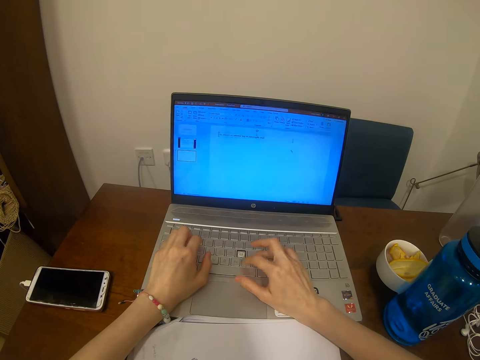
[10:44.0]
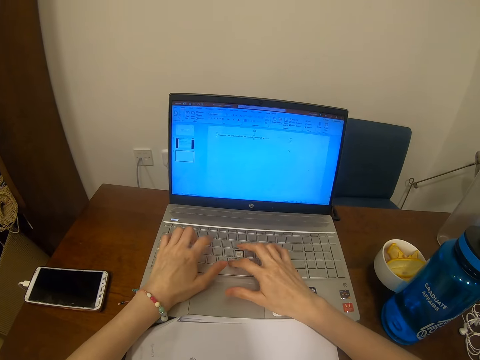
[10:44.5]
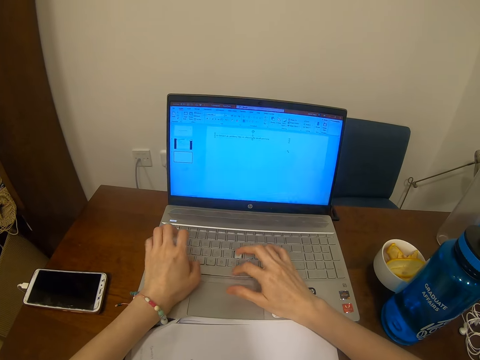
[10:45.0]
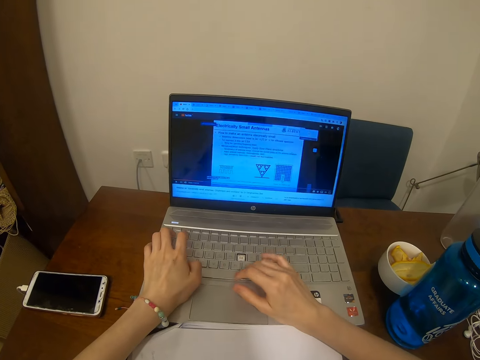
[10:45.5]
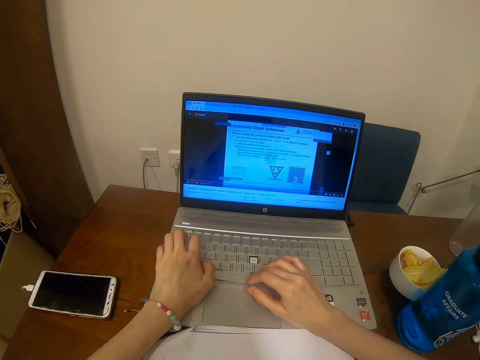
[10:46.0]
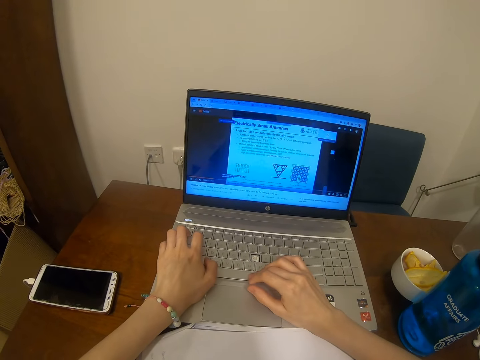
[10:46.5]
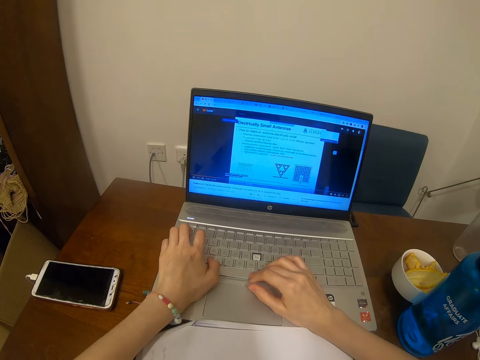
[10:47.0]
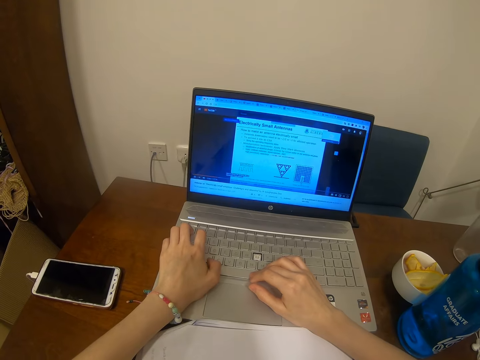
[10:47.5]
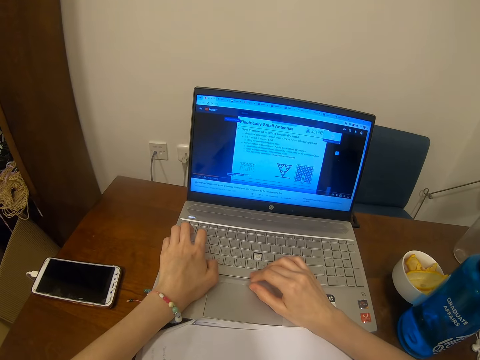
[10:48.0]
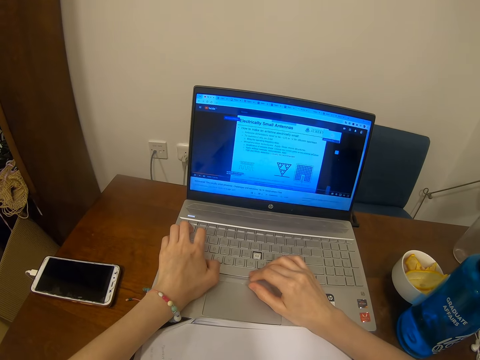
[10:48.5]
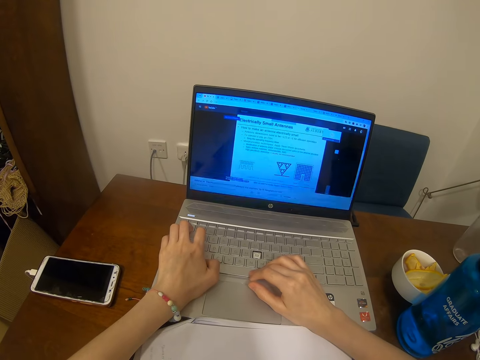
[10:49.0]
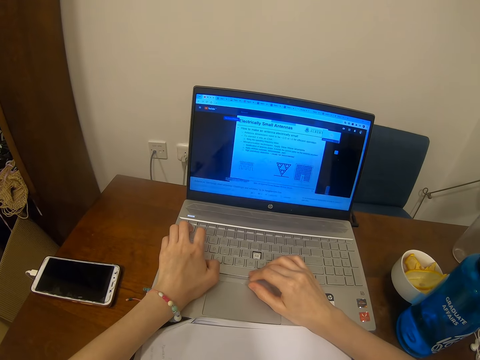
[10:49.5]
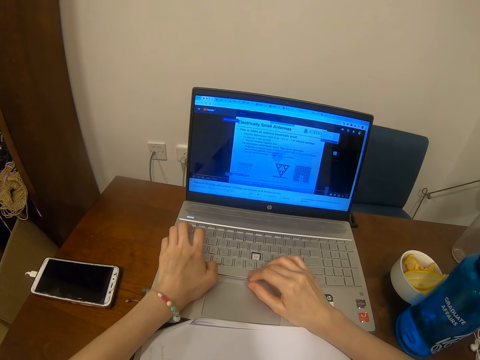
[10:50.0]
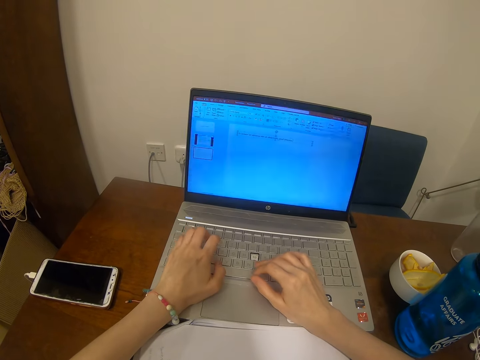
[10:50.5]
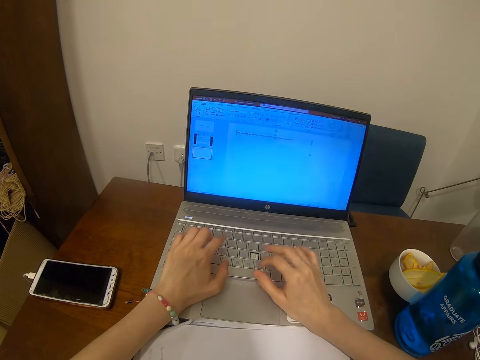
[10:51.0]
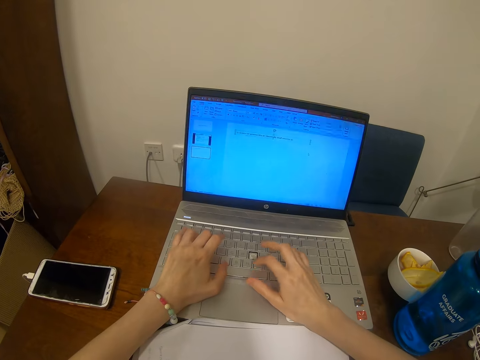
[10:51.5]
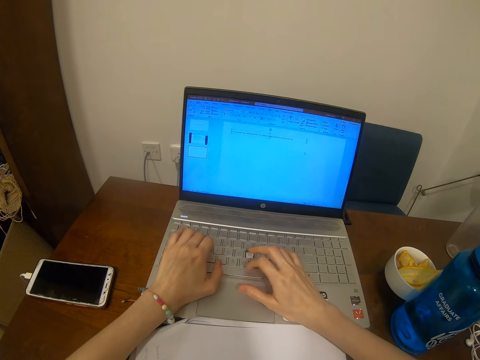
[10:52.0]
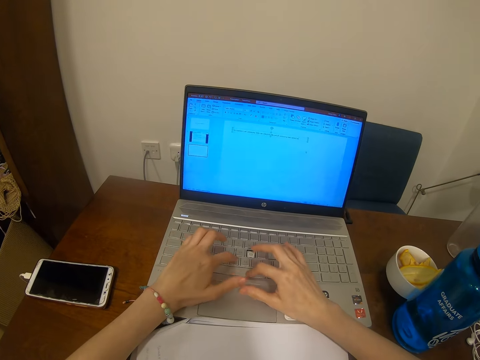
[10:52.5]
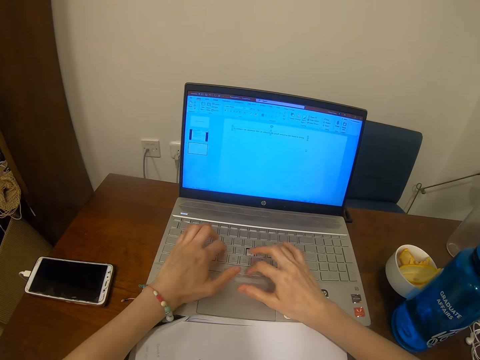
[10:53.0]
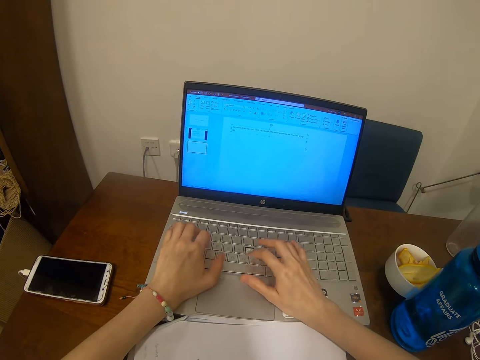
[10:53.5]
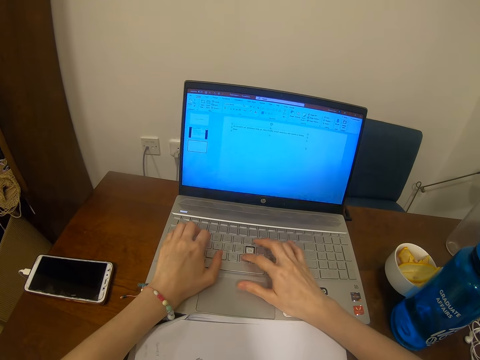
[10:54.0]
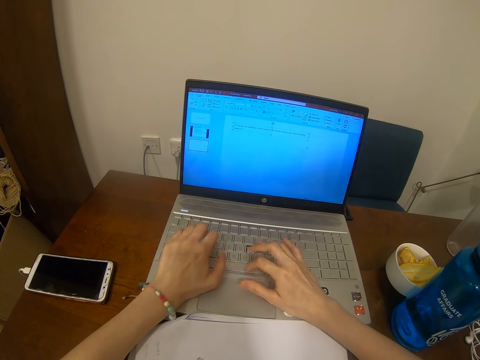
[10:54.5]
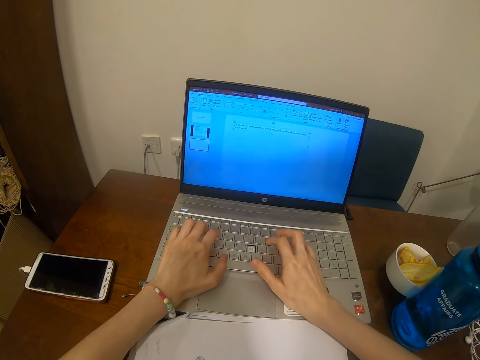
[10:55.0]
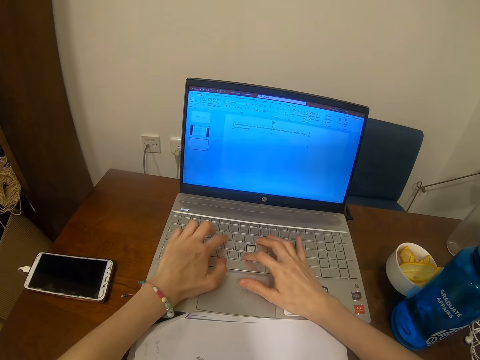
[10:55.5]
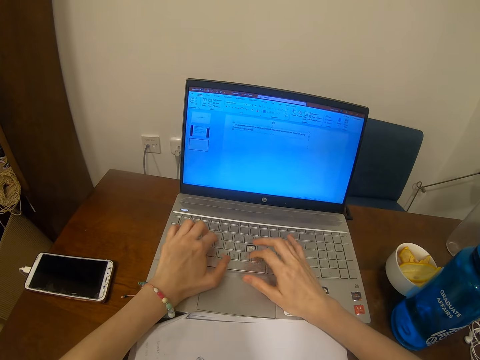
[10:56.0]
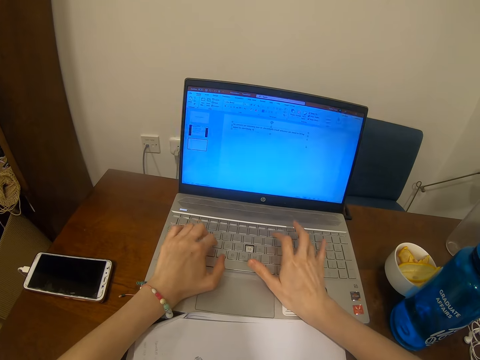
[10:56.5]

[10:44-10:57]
The camera wearer uses a laptop. They type on the laptop's keyboard.

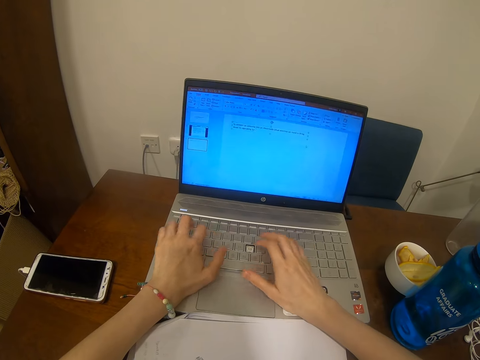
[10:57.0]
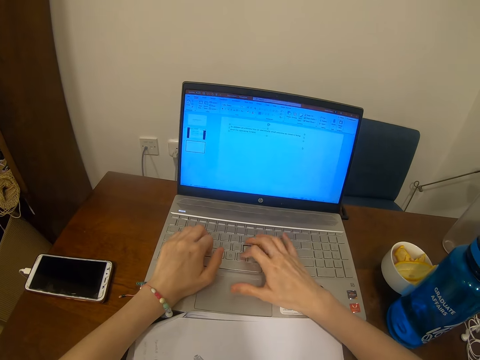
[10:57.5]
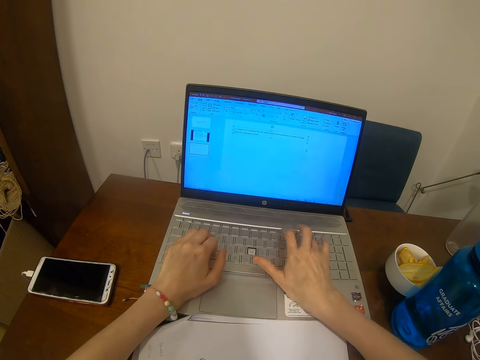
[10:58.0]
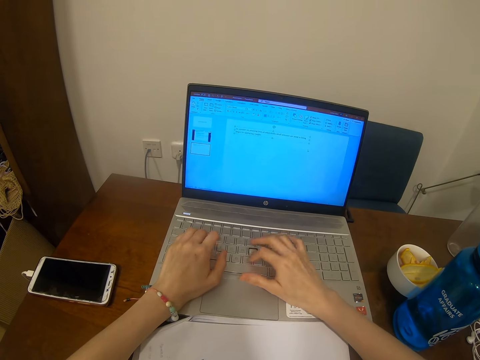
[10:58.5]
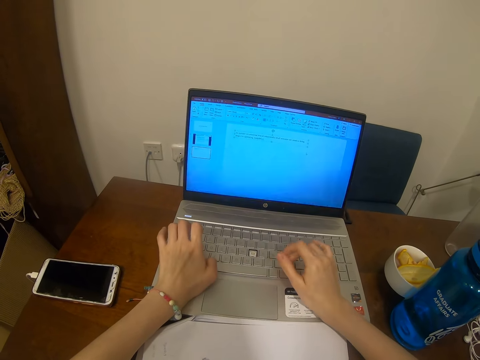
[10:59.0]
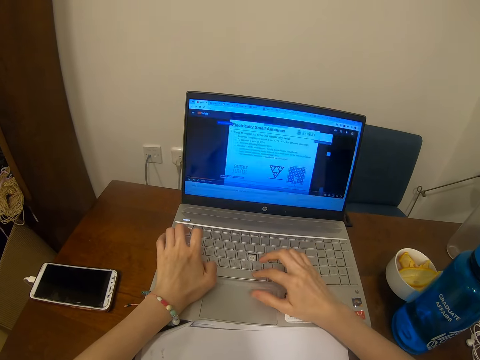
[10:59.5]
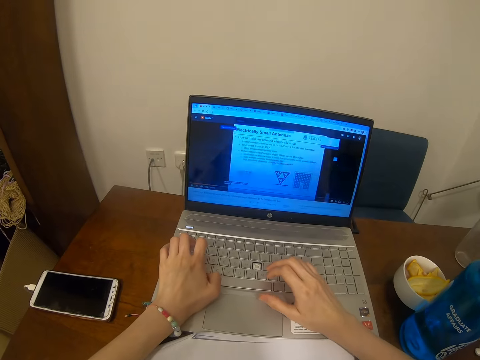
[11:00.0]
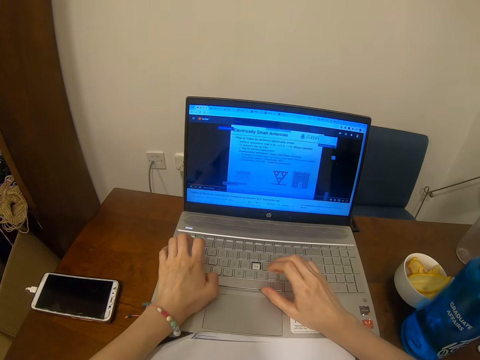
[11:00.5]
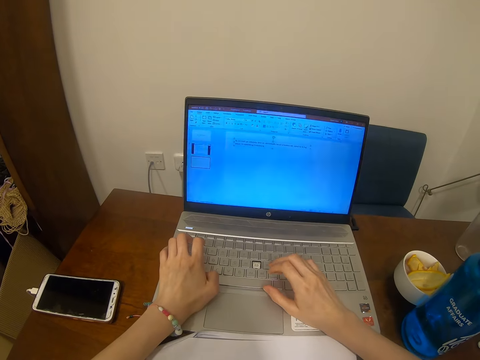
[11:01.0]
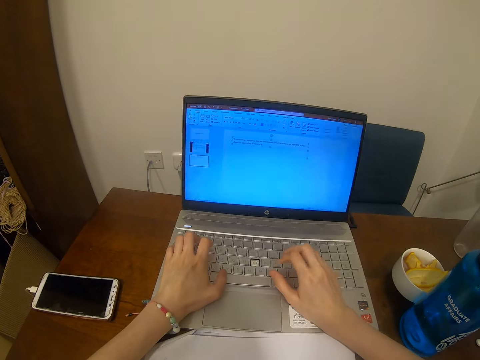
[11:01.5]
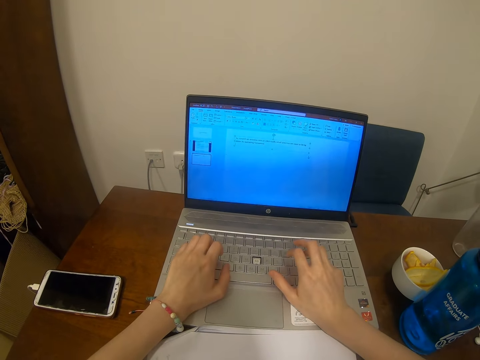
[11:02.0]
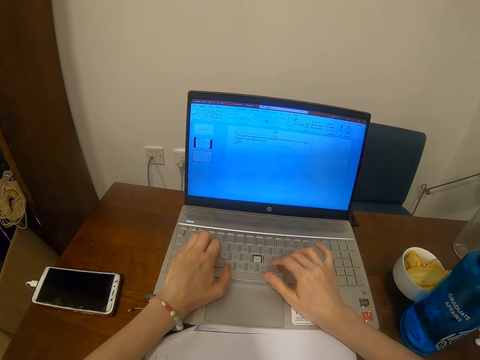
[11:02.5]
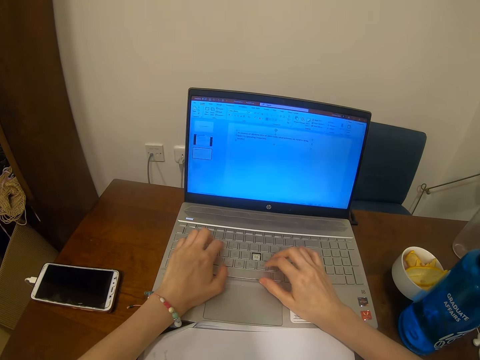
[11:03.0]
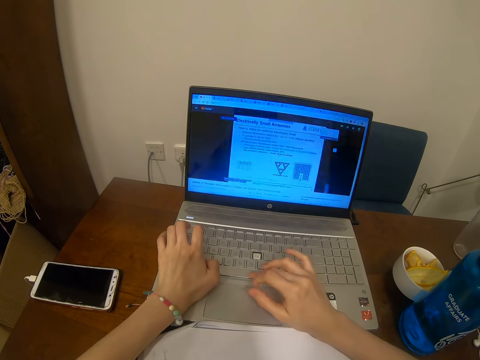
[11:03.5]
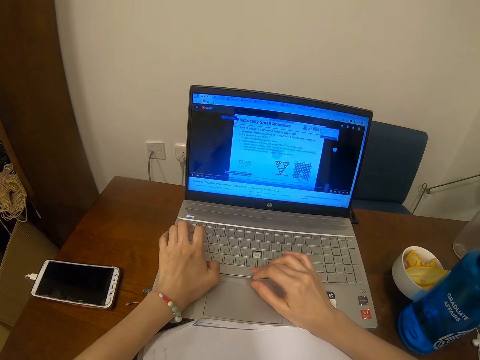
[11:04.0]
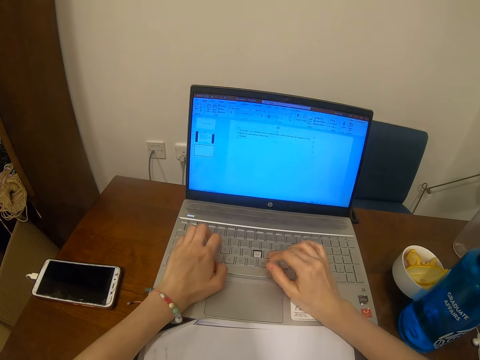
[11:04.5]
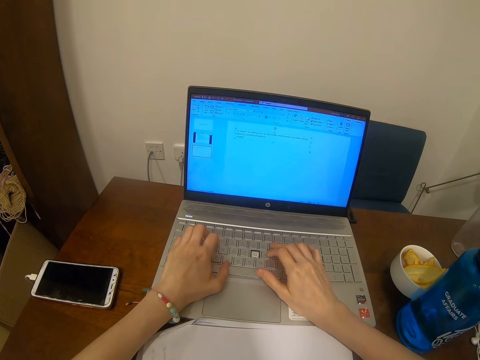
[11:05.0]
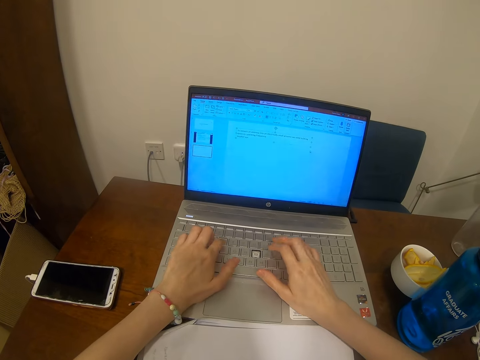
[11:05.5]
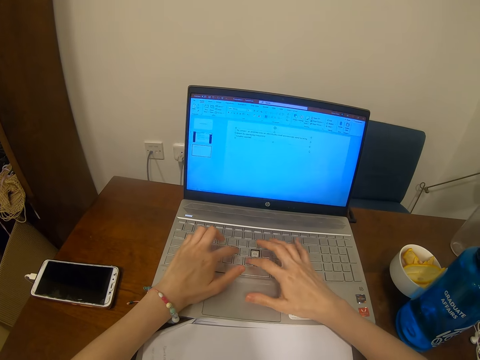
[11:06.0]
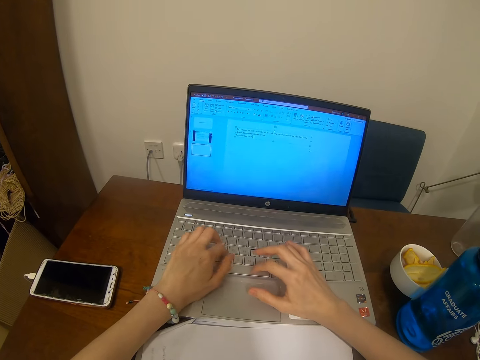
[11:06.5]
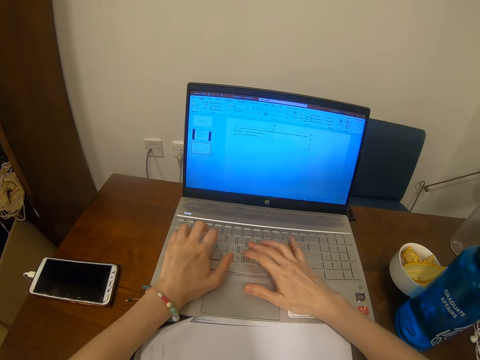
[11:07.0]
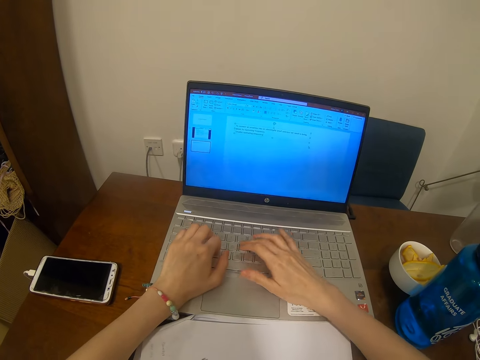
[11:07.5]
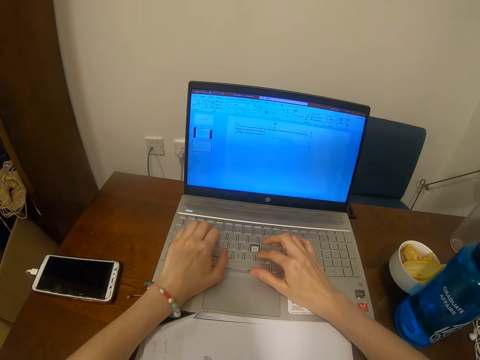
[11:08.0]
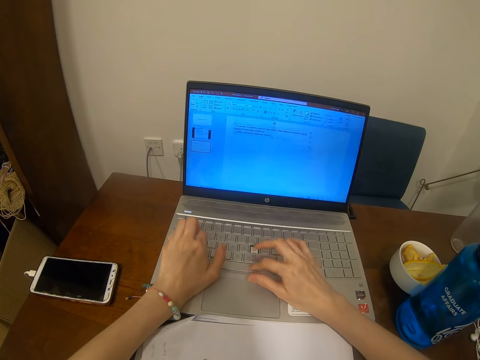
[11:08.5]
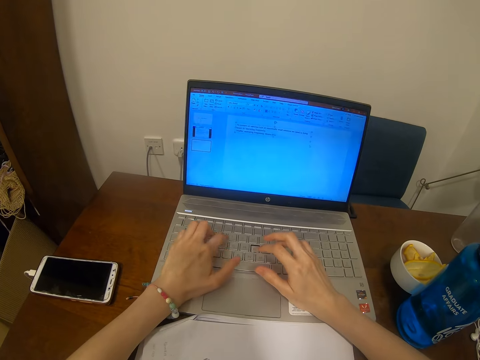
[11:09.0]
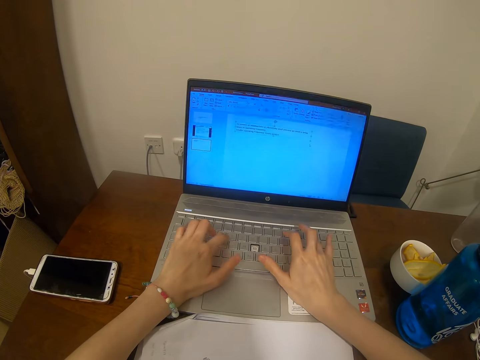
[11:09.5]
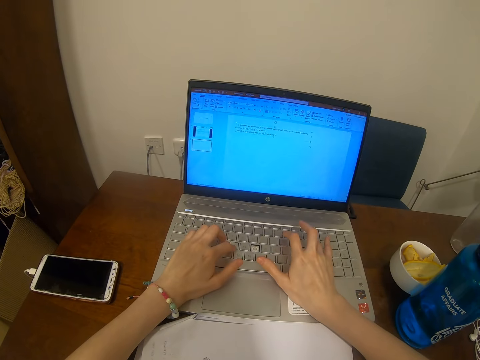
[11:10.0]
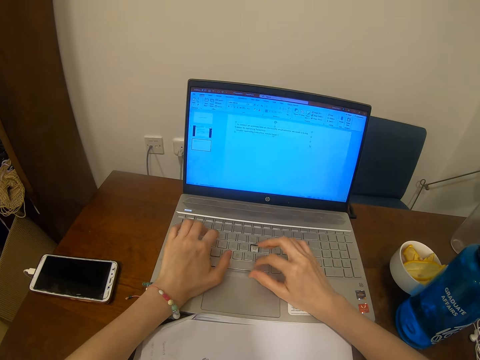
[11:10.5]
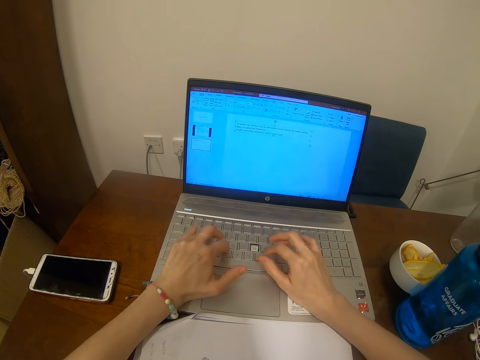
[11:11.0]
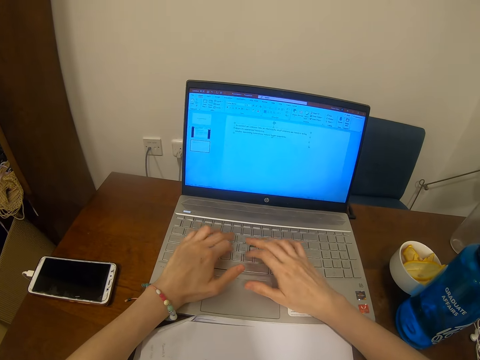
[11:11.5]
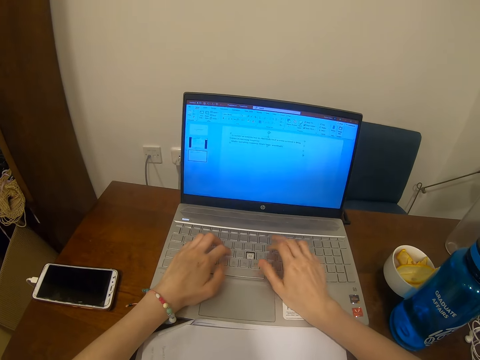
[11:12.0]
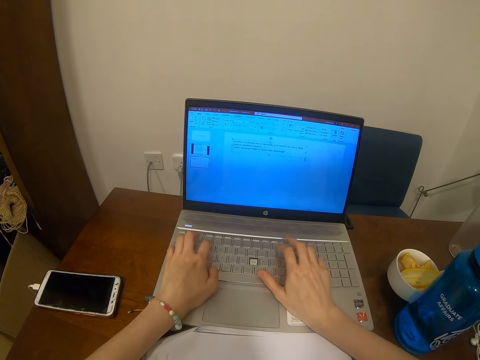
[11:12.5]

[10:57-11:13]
The camera wearer types on a laptop's keyboard. They use the laptop. They type on the laptop's keyboard again. They type on the laptop.
